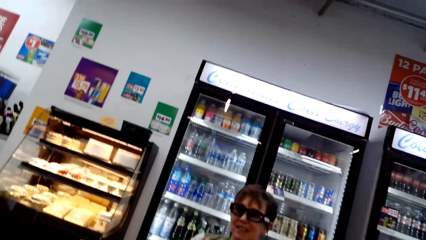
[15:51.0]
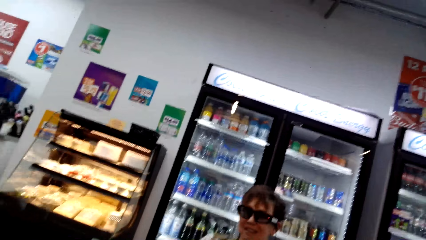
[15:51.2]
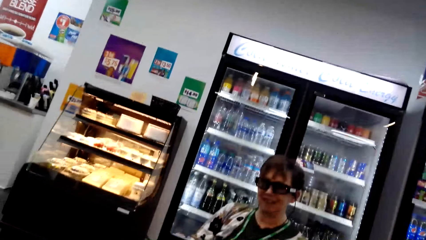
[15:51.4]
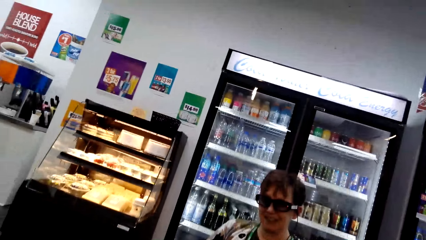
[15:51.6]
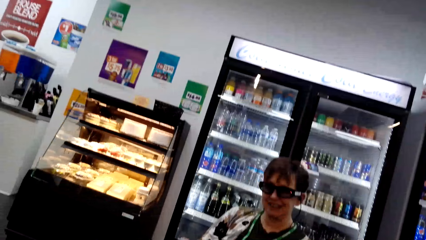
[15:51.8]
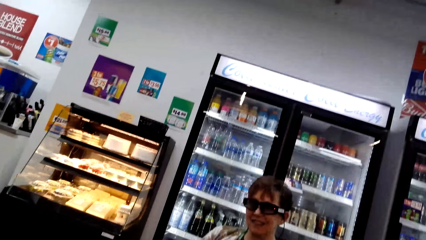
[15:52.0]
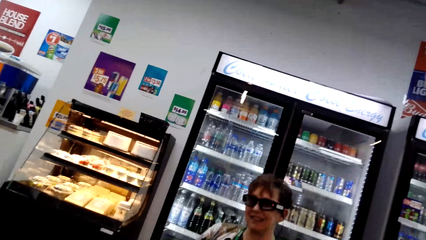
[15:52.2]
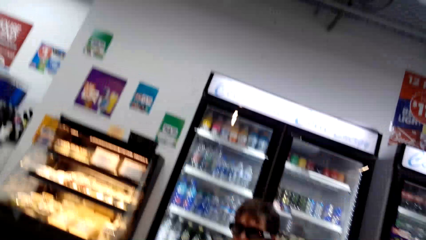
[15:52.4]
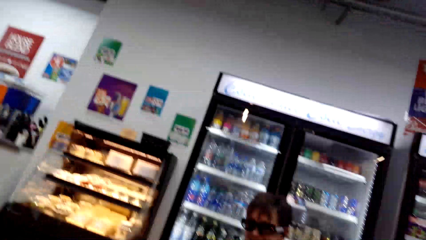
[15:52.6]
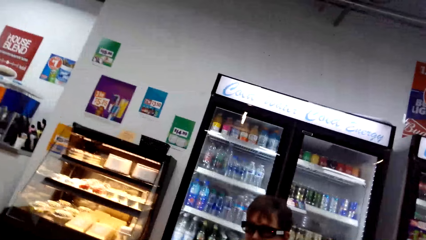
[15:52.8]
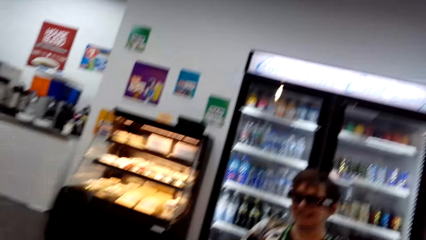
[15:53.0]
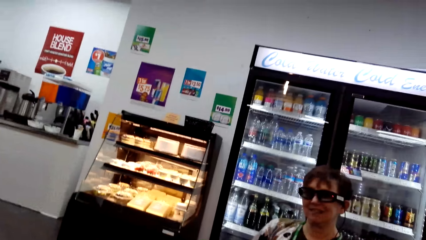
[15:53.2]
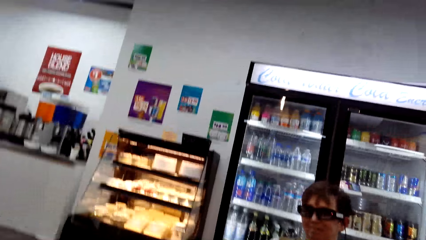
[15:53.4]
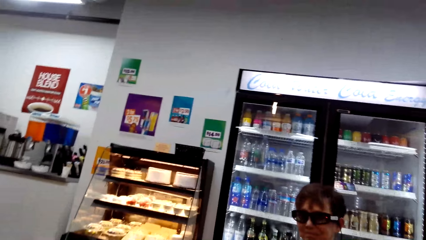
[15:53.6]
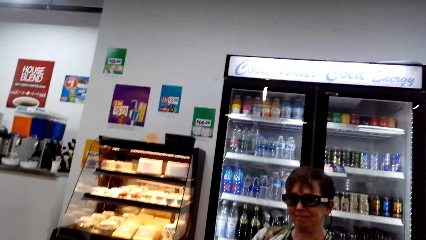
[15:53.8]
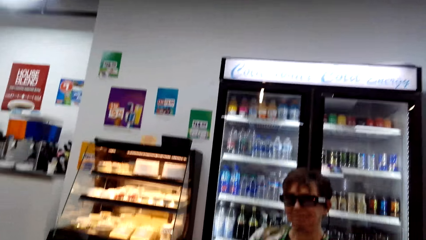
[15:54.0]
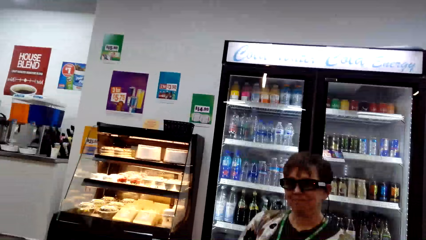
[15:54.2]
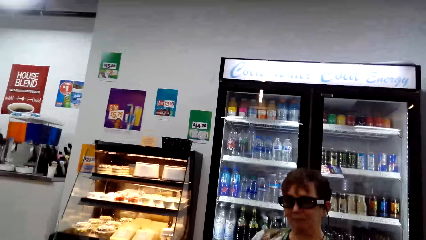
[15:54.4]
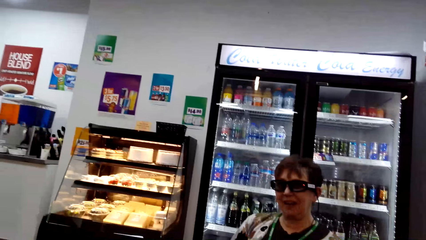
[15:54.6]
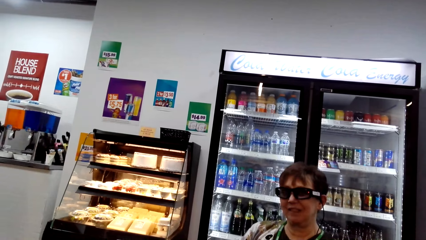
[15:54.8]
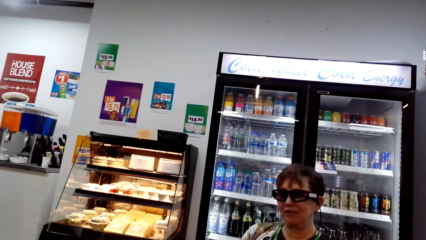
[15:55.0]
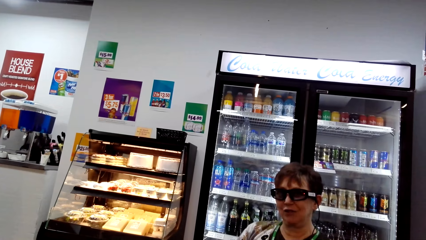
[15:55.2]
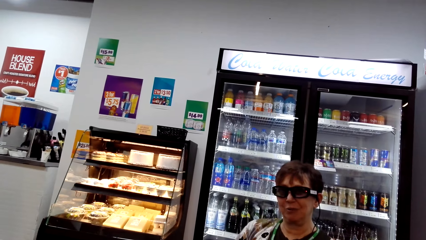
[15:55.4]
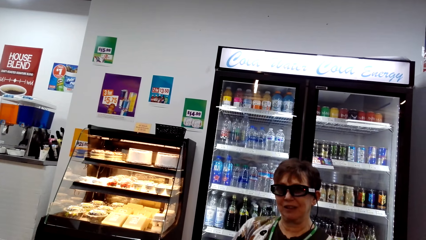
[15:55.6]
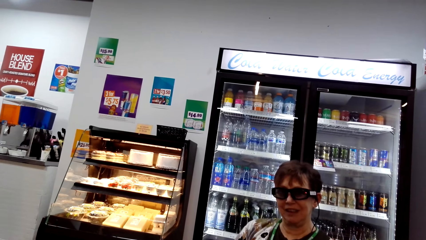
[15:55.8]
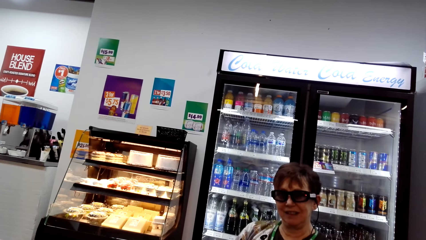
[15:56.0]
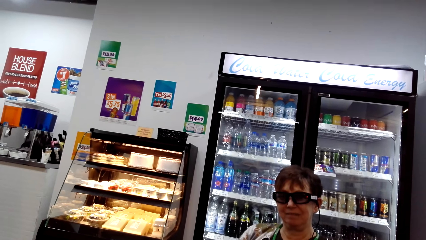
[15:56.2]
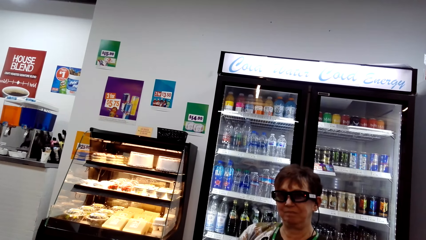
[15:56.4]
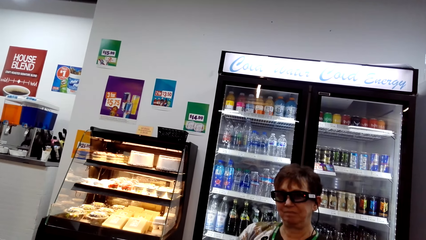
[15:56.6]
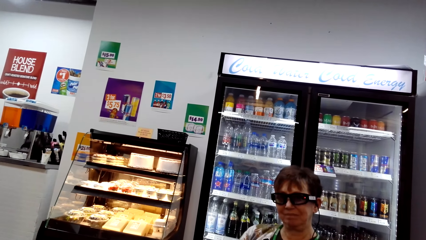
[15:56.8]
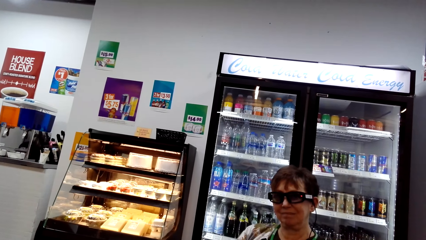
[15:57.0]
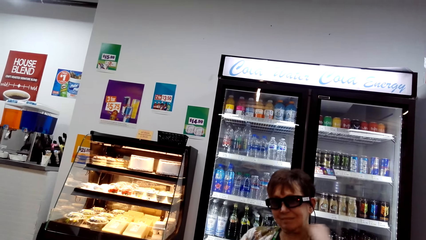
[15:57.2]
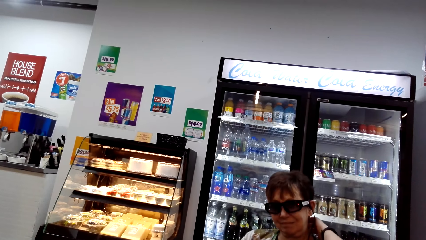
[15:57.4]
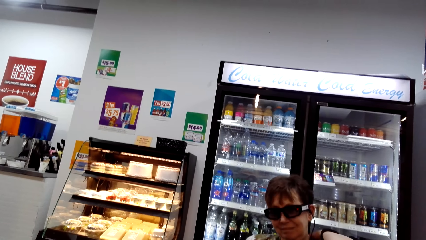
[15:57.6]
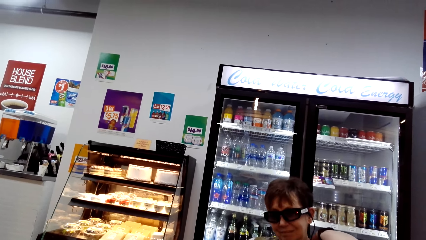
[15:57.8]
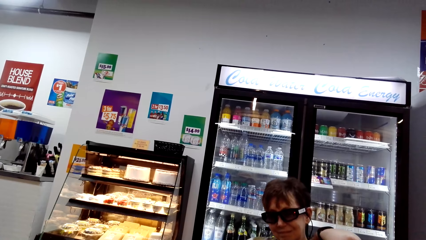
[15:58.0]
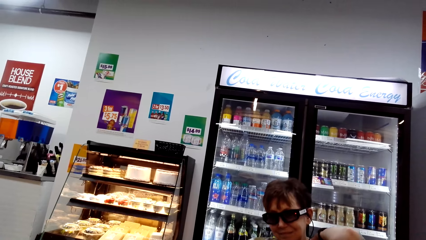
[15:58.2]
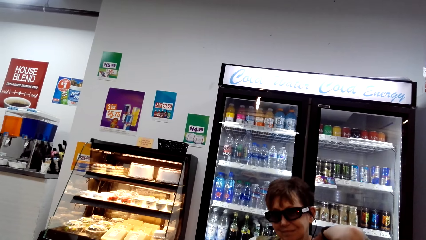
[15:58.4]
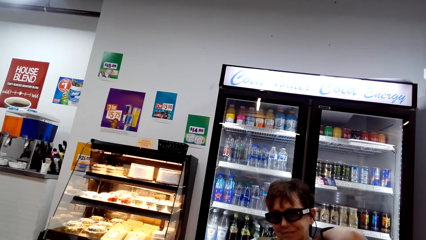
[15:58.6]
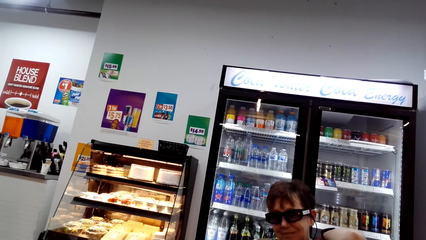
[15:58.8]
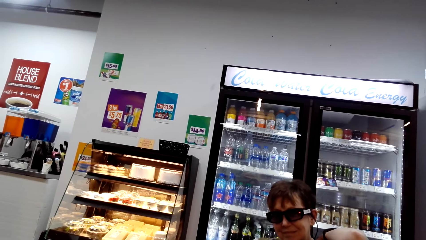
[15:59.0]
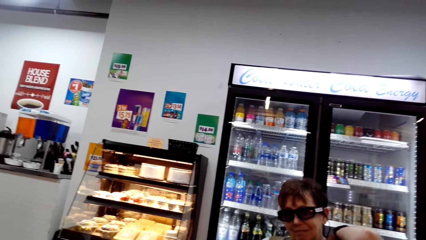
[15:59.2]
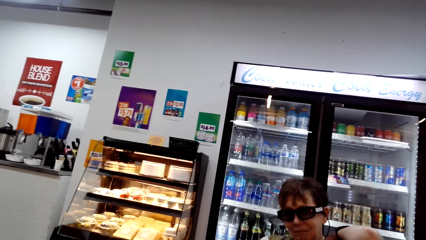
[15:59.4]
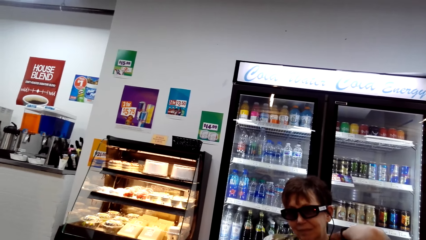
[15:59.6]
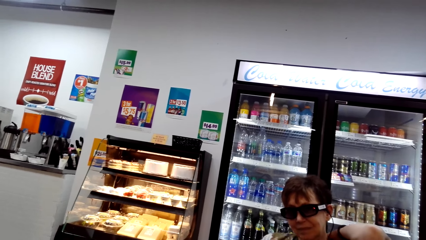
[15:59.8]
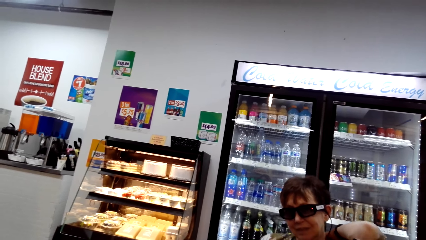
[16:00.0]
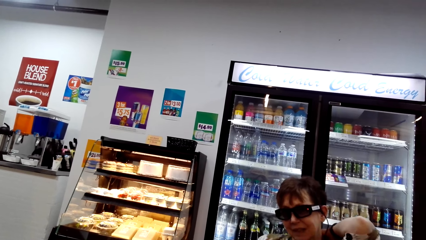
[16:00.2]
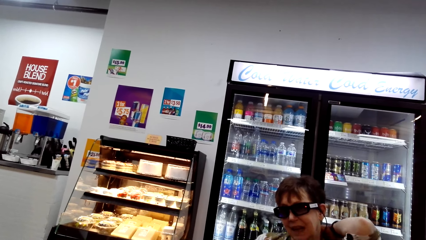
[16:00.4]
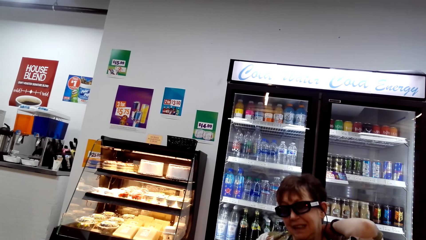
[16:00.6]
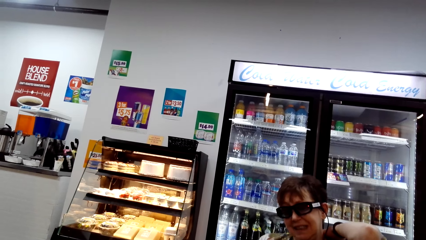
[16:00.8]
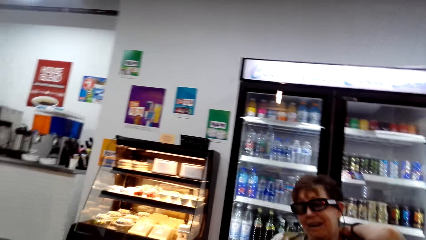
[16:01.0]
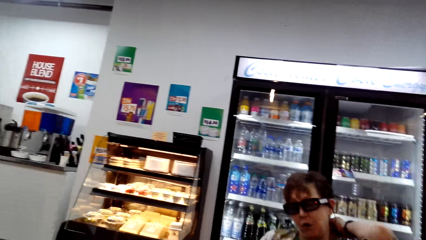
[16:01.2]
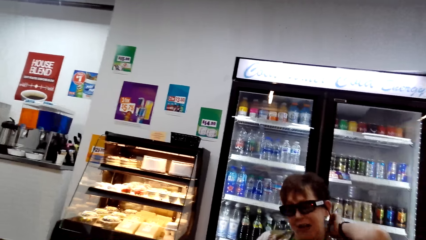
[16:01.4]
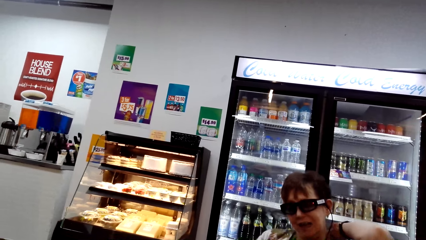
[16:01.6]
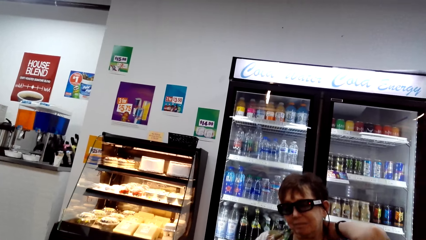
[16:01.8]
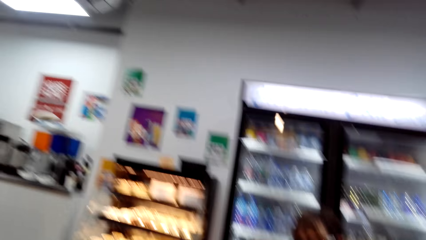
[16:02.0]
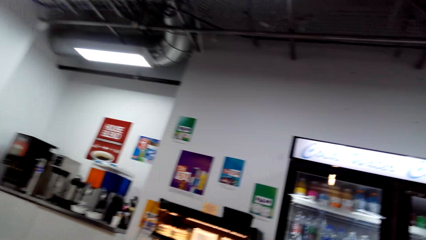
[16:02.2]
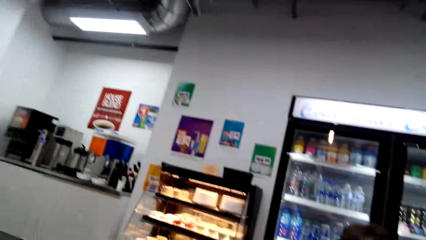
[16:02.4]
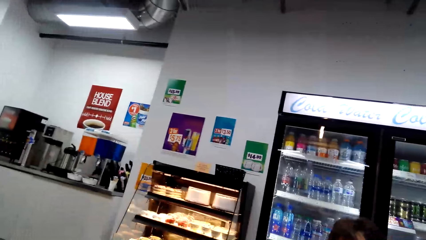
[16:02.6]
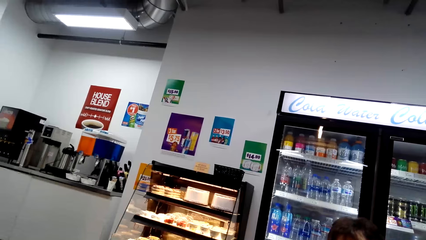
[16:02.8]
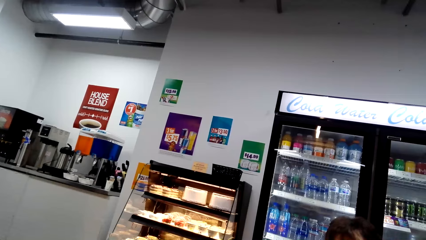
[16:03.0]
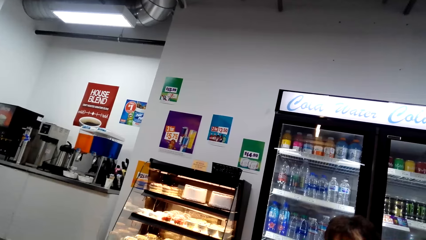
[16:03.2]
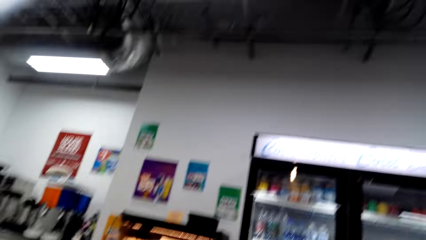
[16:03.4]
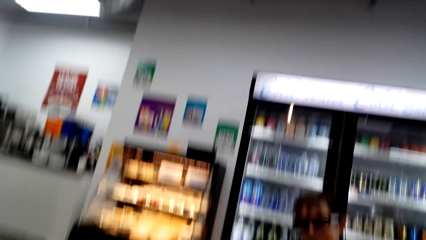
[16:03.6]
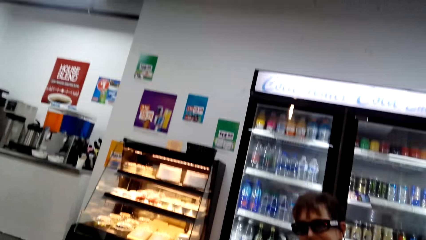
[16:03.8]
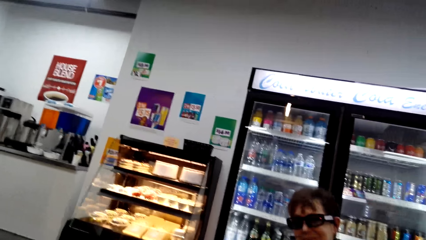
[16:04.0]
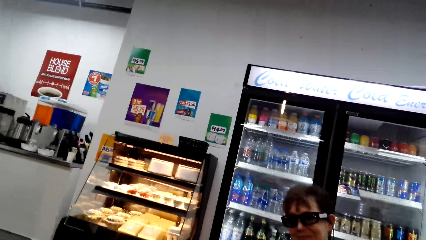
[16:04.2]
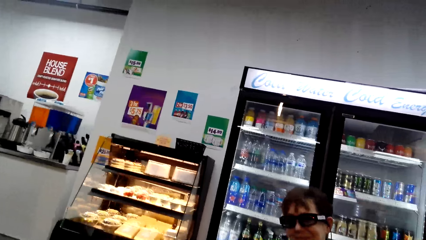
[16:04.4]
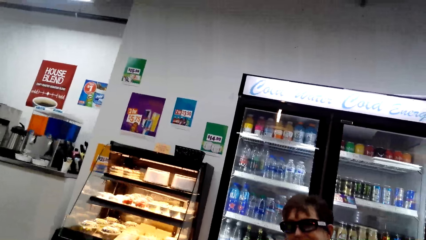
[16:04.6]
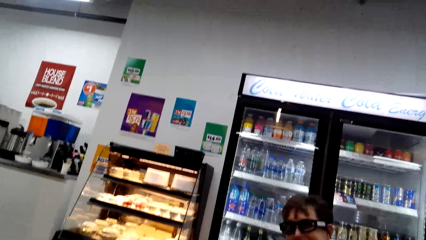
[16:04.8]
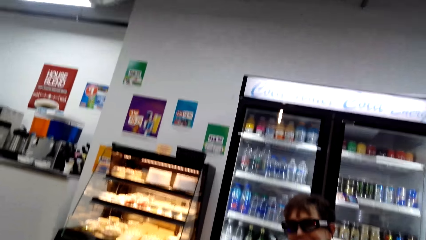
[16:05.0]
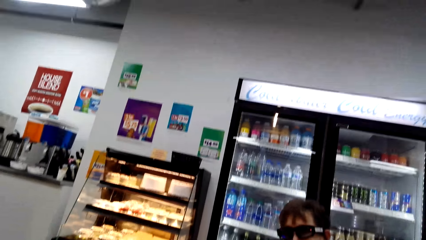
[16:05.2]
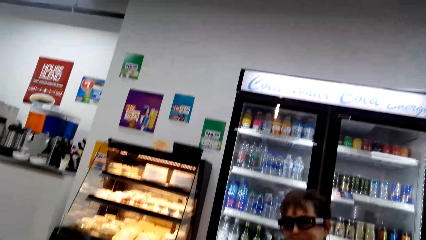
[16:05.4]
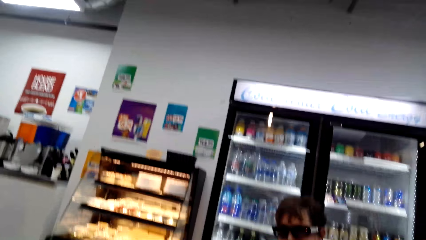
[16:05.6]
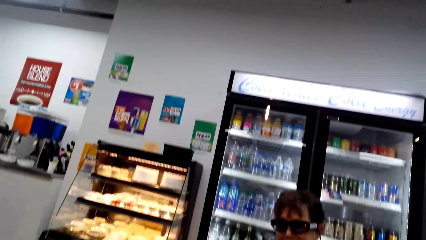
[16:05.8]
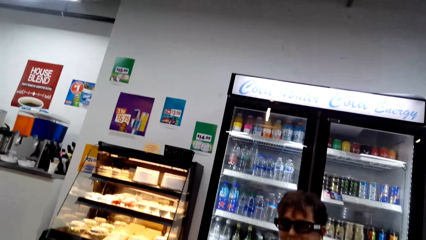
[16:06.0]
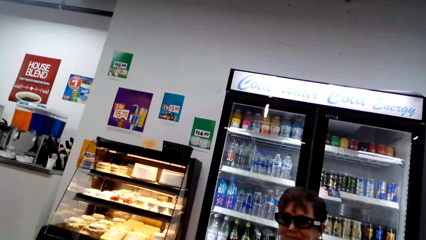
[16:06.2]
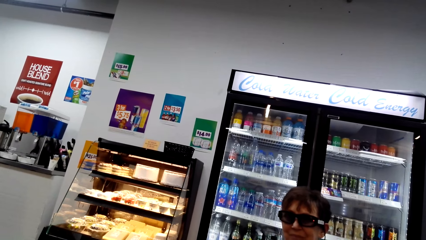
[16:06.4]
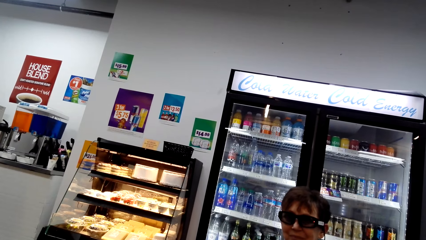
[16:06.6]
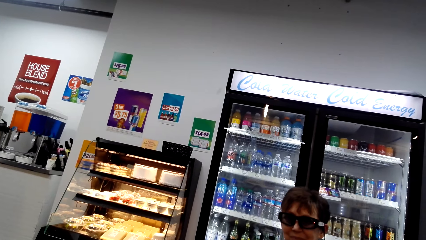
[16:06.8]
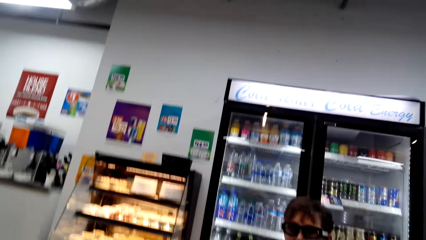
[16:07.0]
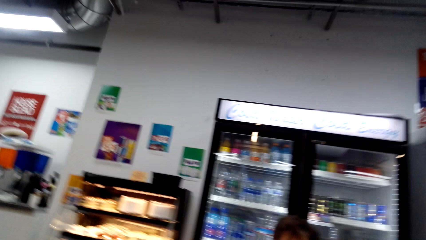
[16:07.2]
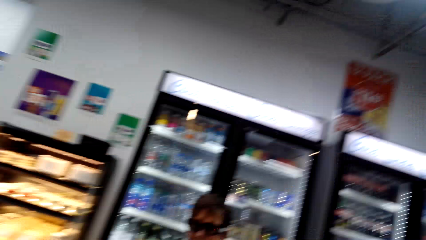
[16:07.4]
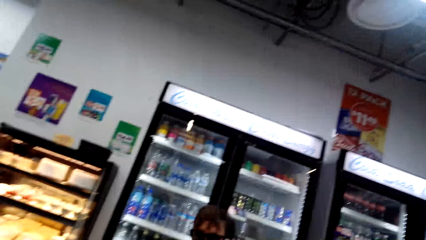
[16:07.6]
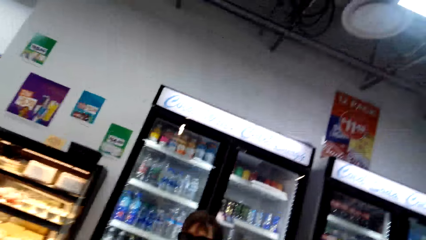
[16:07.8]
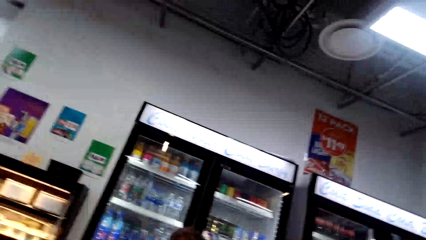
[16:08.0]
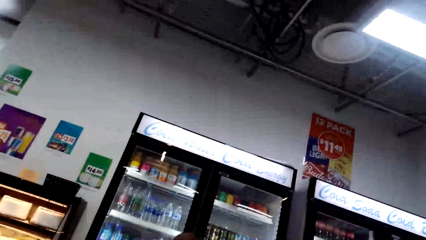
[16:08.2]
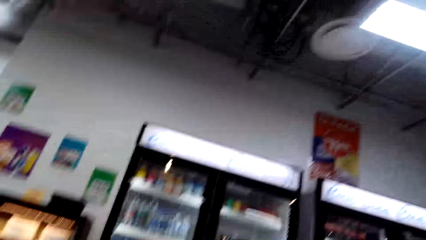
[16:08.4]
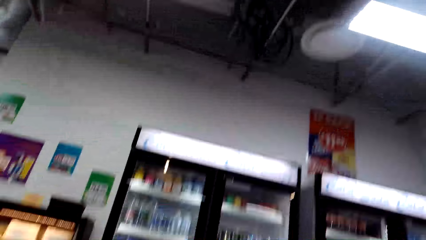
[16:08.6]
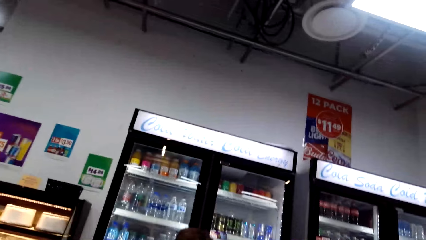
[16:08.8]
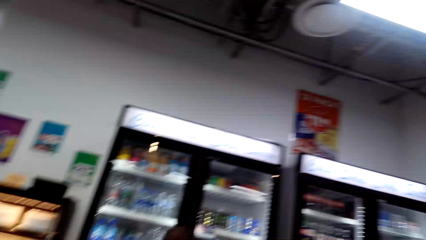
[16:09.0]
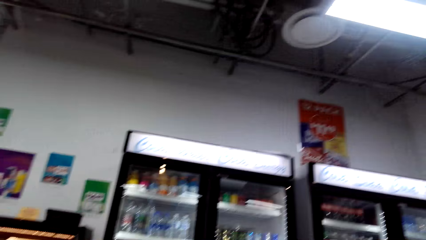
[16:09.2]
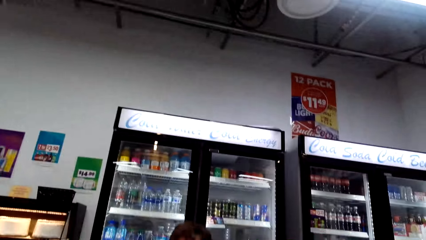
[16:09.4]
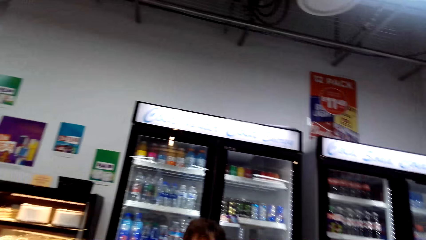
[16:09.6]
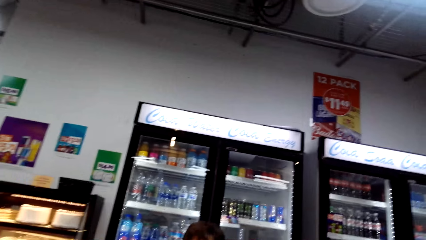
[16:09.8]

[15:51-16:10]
A woman nods the head. The camera wearer talks. The woman talks. The camera wearer talks. They look around. They talk.
